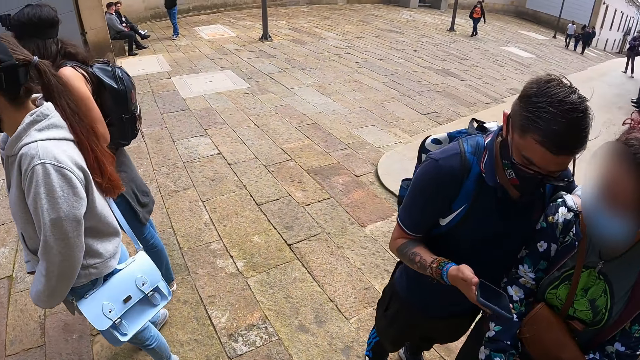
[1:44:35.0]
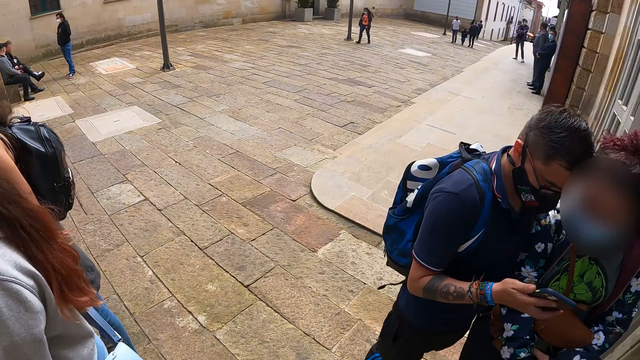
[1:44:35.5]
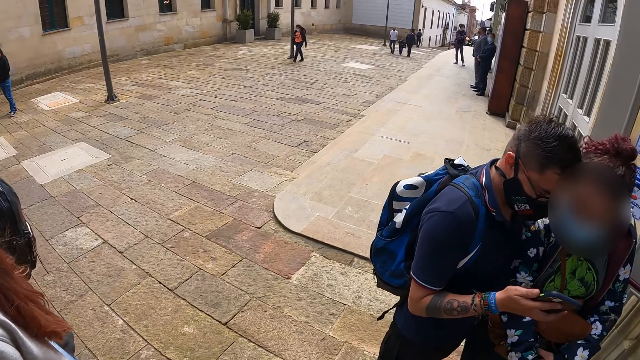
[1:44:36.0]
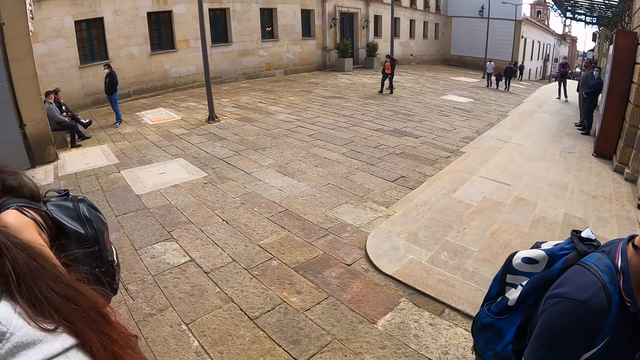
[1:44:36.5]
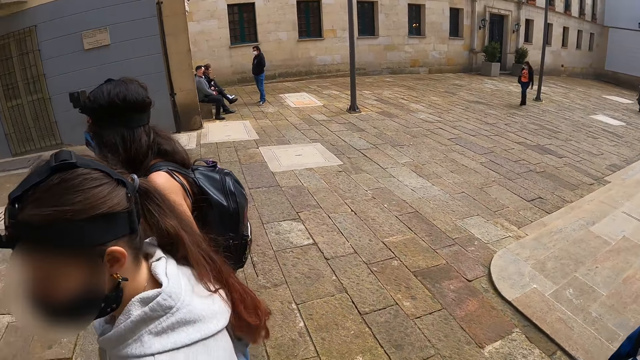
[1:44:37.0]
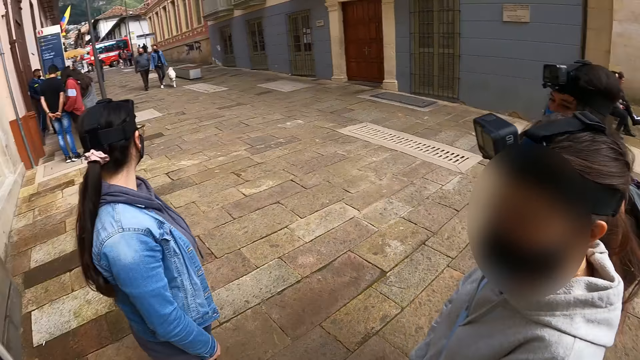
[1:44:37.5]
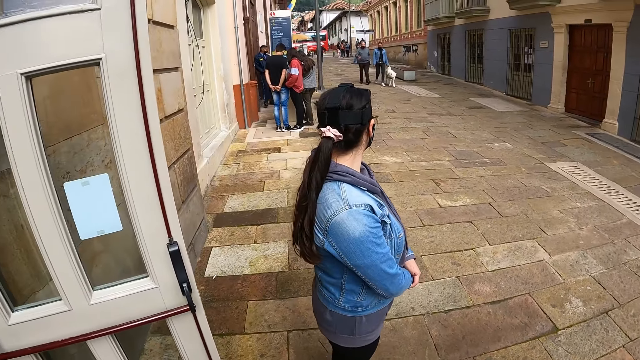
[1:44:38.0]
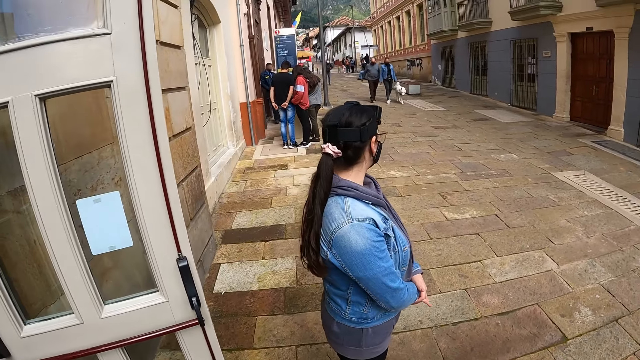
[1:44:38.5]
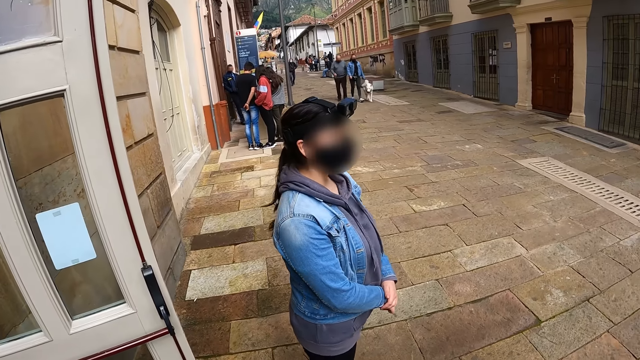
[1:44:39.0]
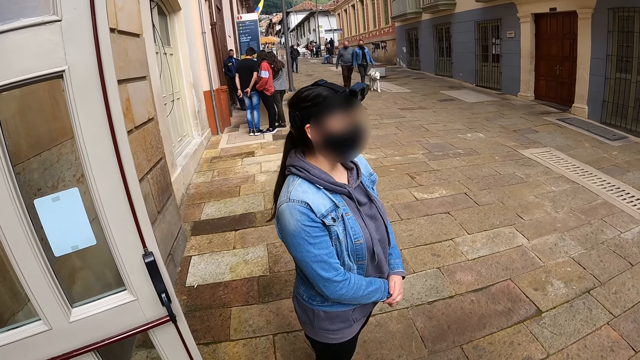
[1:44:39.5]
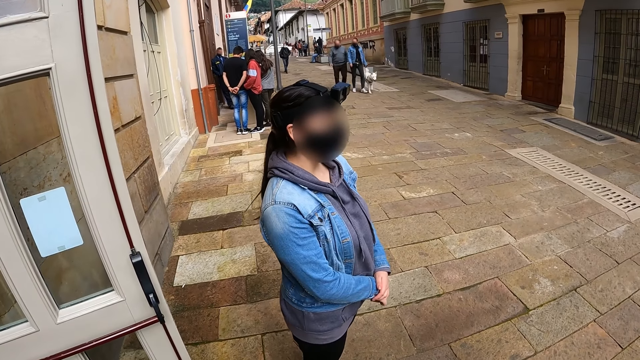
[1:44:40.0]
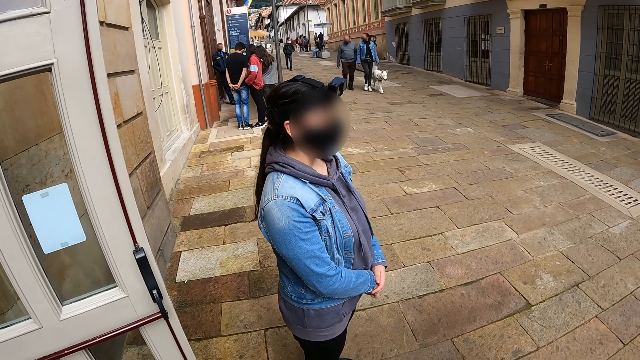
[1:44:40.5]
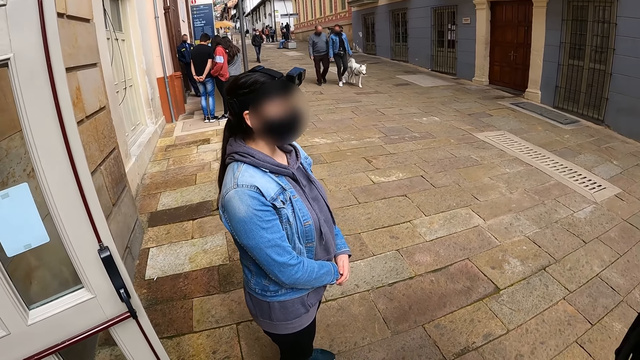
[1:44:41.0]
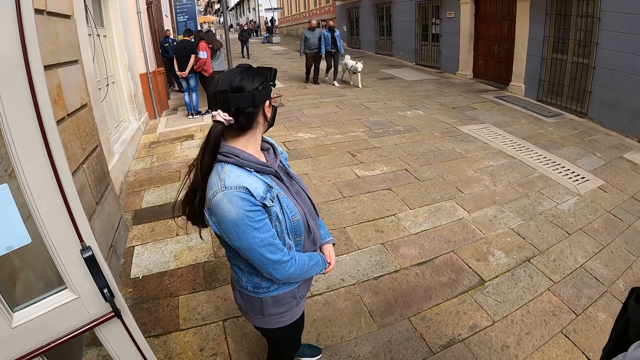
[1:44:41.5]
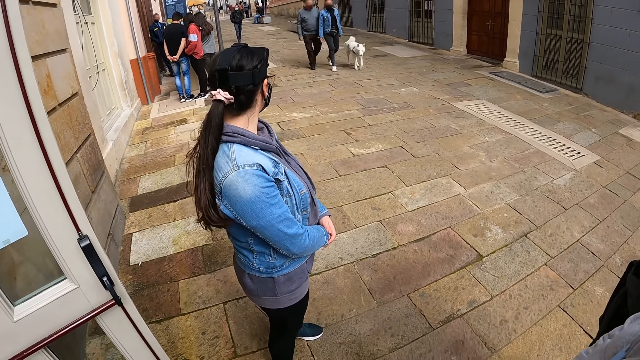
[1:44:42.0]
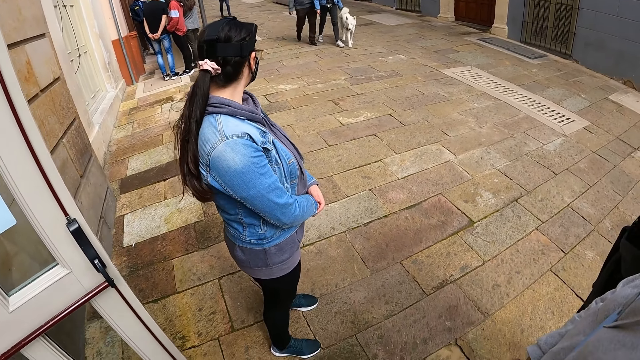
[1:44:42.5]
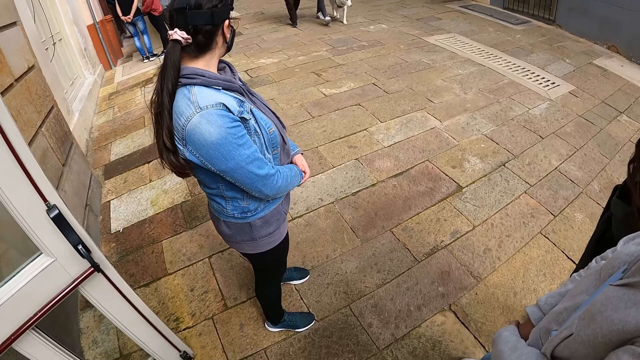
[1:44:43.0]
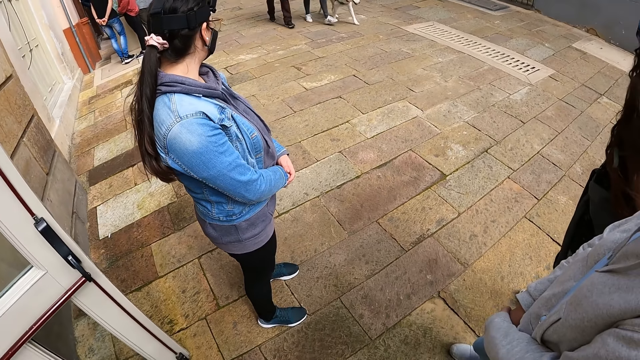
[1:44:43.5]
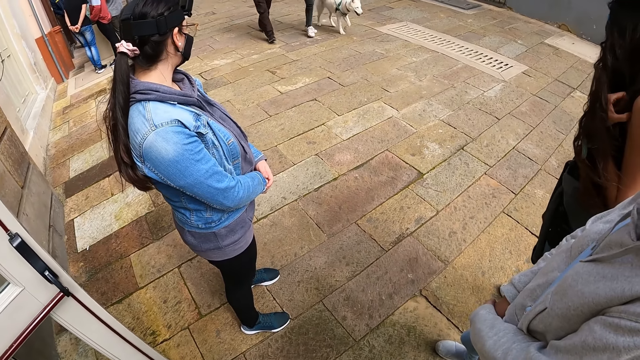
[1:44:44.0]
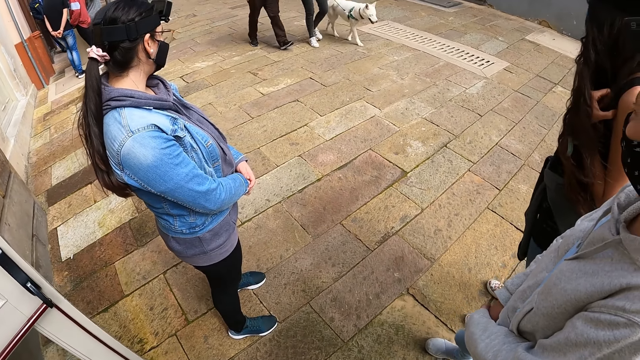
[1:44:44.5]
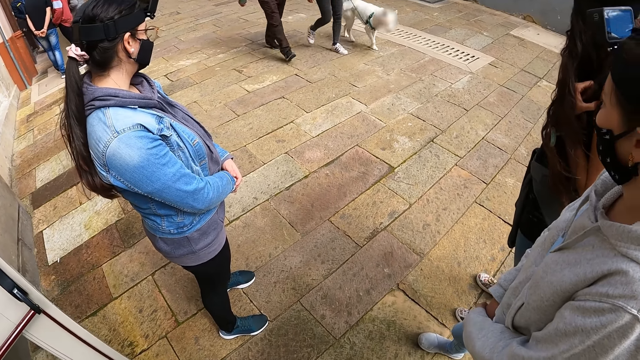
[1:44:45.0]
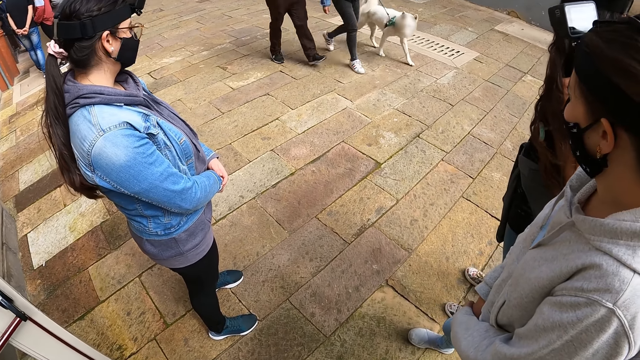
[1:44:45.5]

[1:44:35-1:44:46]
The camera wearer looks to the left.

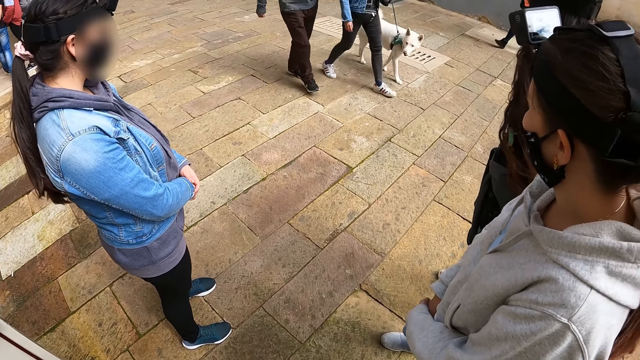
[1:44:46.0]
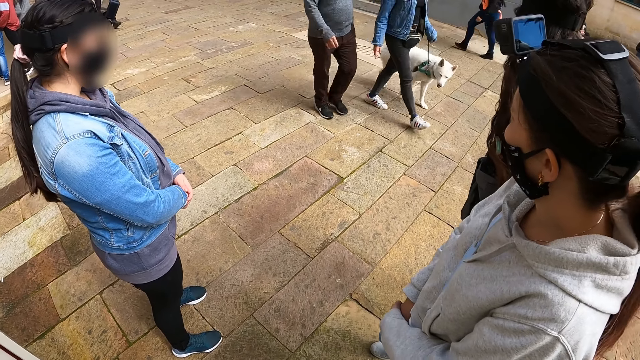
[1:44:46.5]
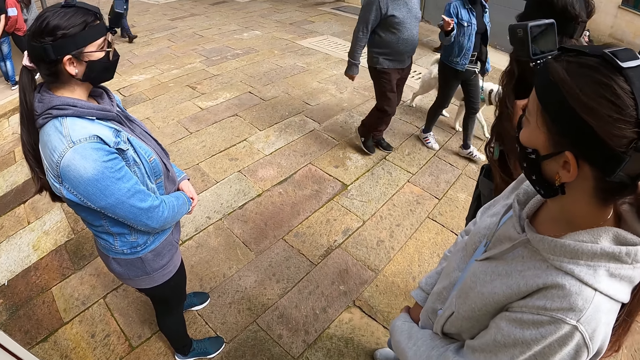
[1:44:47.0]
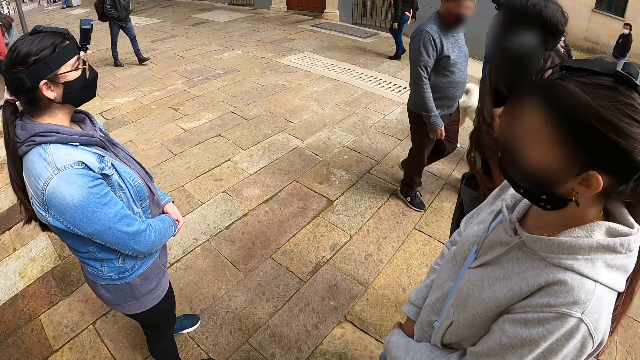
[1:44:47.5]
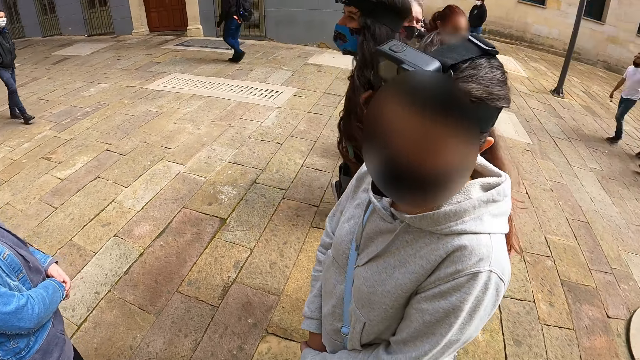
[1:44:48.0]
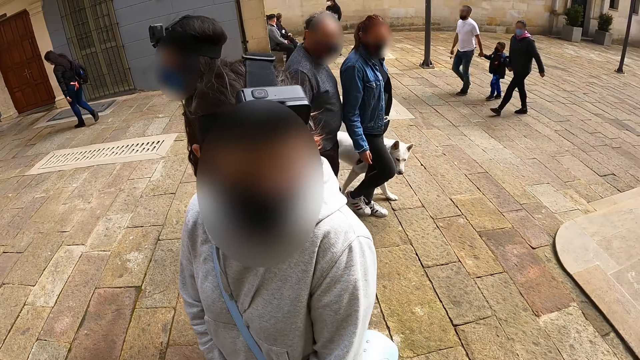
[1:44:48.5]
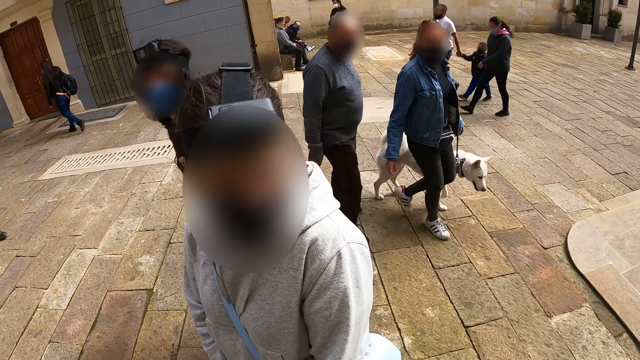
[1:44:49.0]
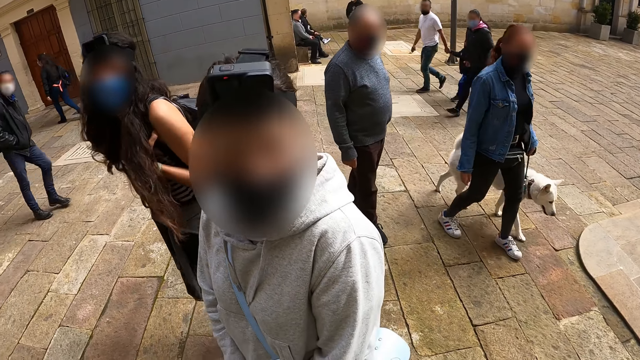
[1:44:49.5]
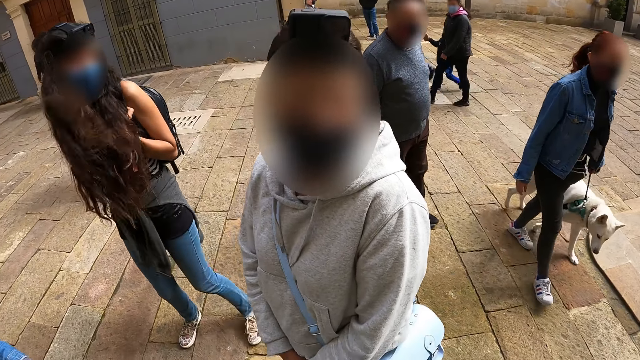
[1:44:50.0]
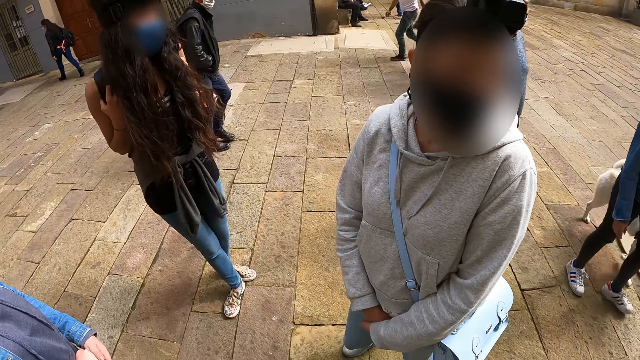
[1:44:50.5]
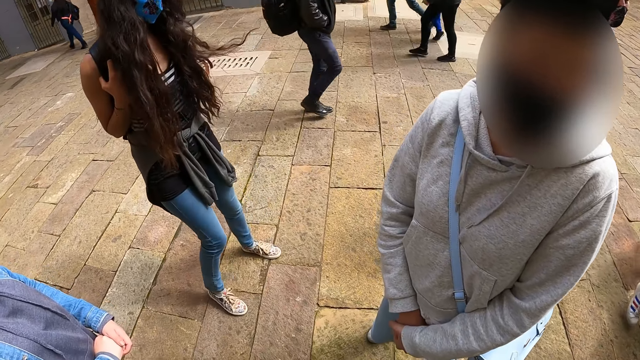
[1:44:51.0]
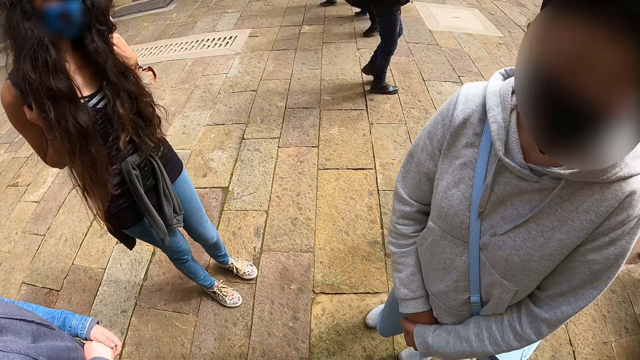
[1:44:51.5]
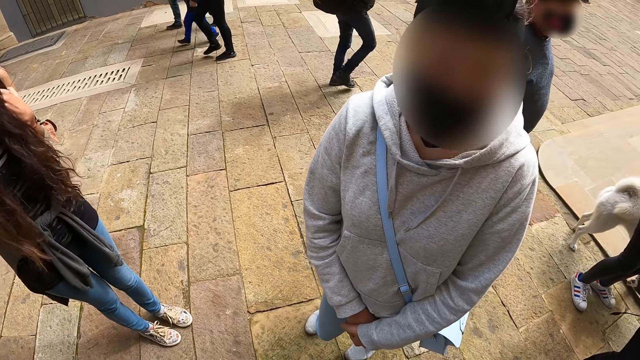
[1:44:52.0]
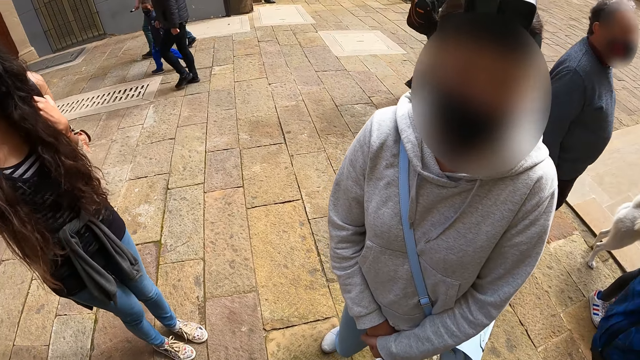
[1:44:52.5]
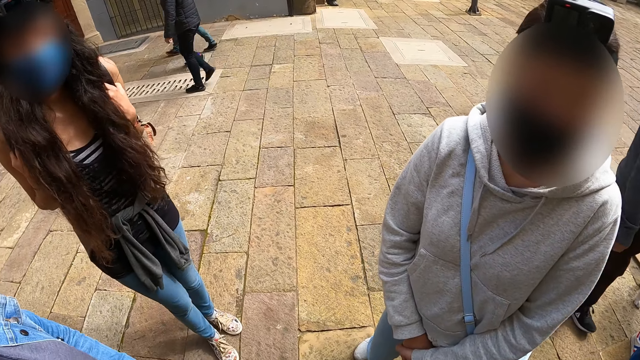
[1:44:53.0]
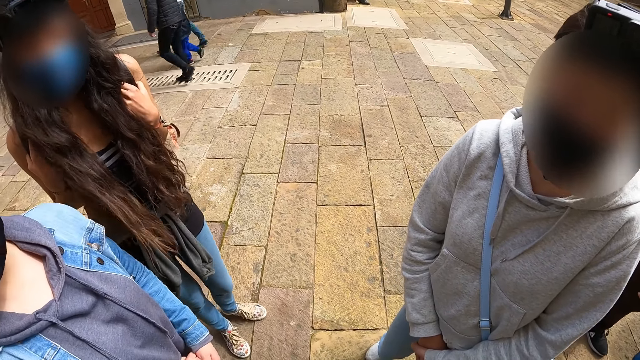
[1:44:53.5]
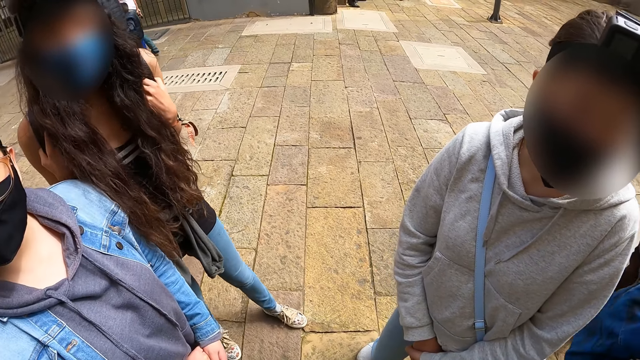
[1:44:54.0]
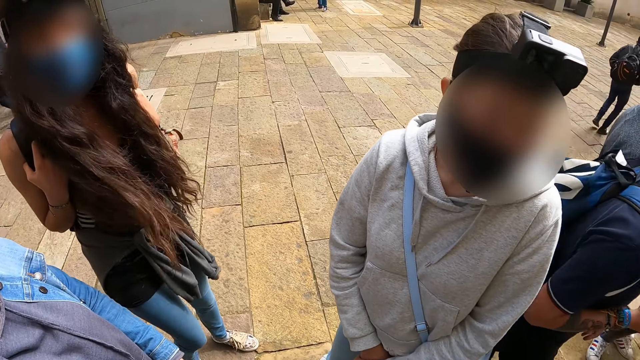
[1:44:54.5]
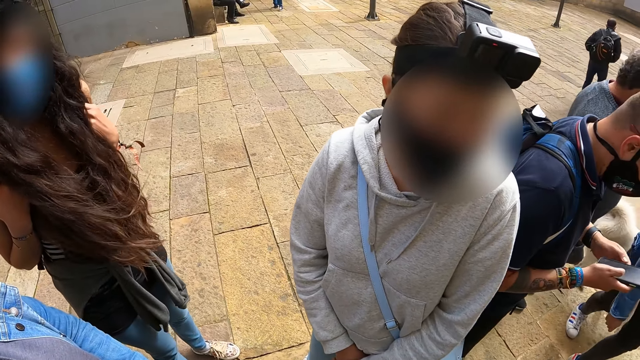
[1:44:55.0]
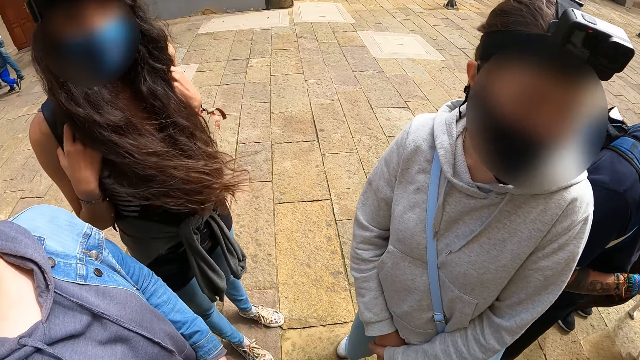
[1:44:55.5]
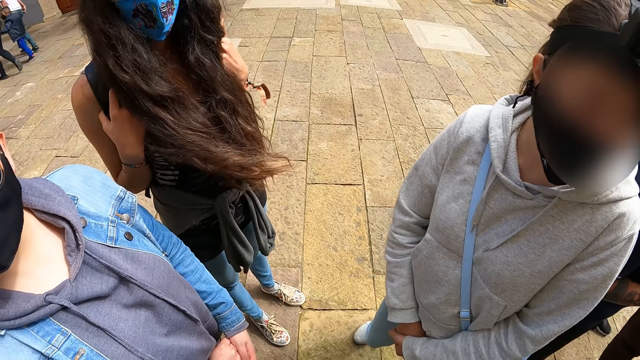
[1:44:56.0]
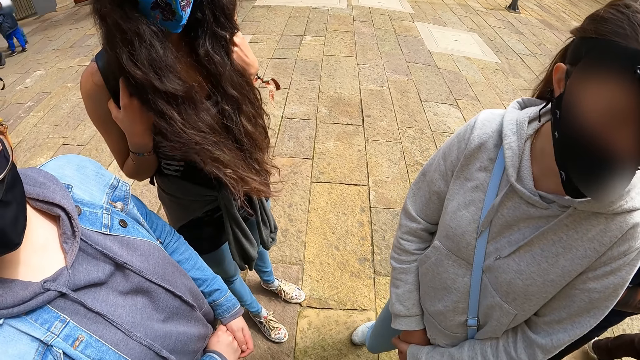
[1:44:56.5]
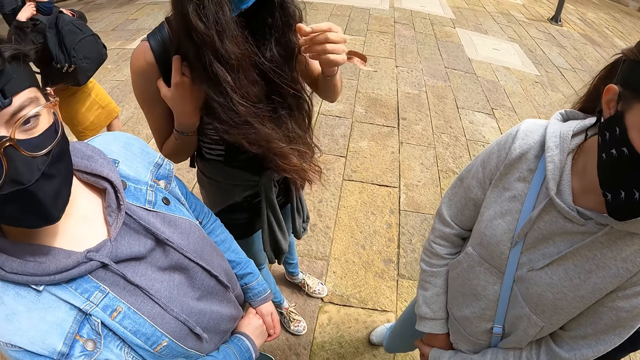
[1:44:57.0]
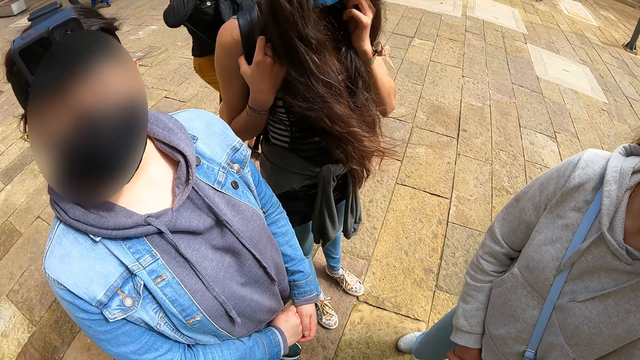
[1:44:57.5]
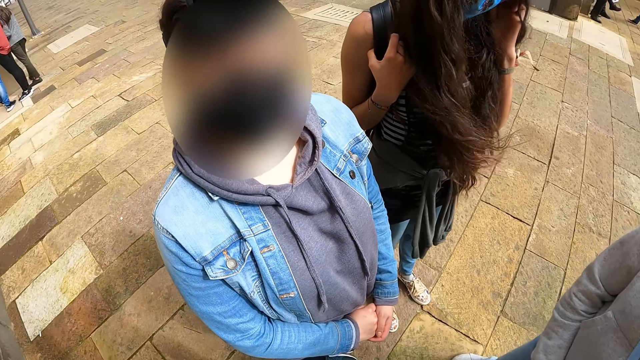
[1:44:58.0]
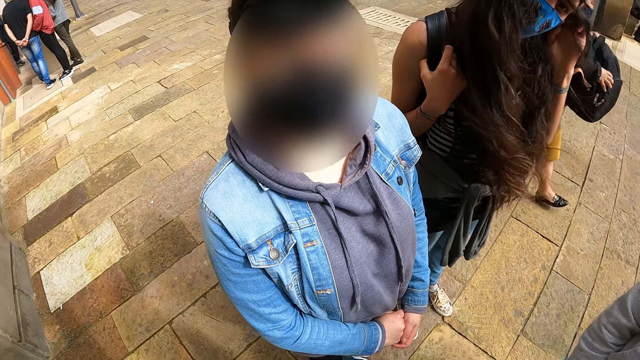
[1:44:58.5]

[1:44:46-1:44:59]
The camera wearer looks around. A woman converses with the camera wearer.
